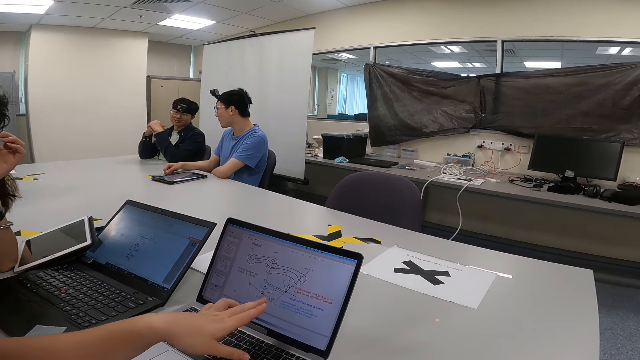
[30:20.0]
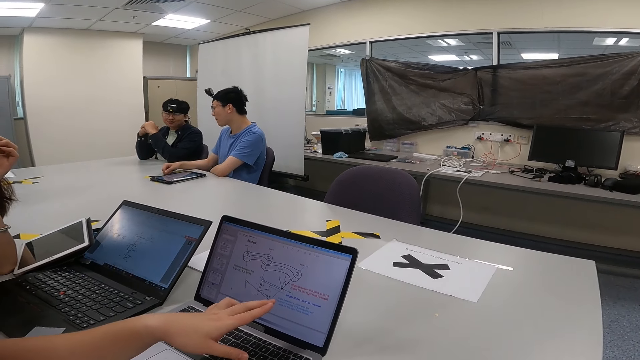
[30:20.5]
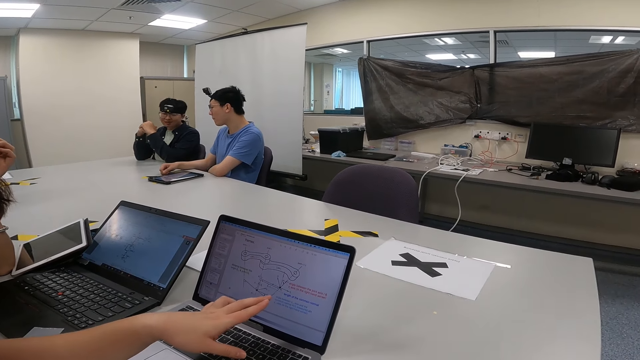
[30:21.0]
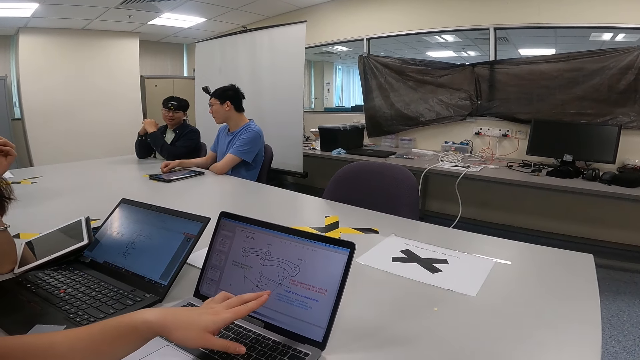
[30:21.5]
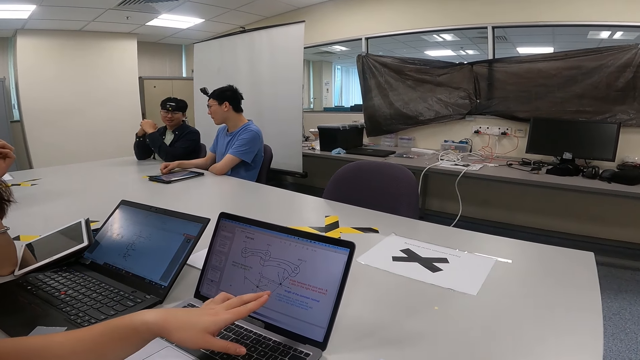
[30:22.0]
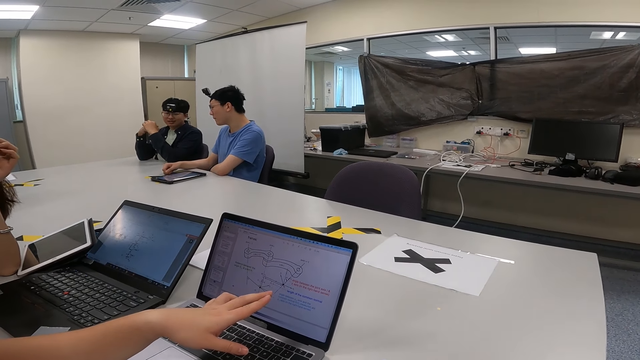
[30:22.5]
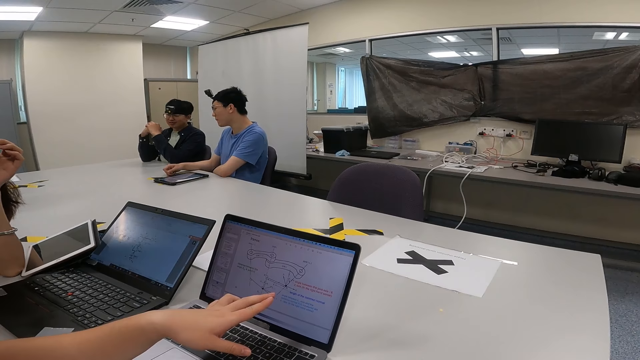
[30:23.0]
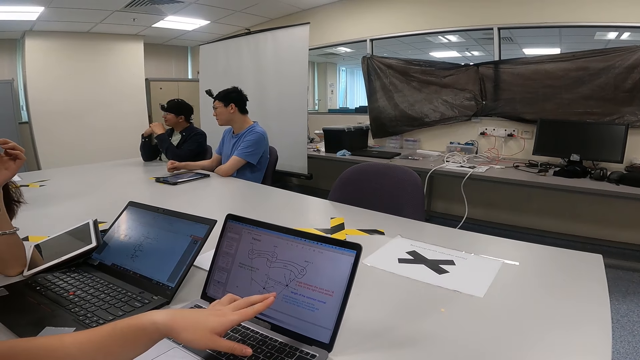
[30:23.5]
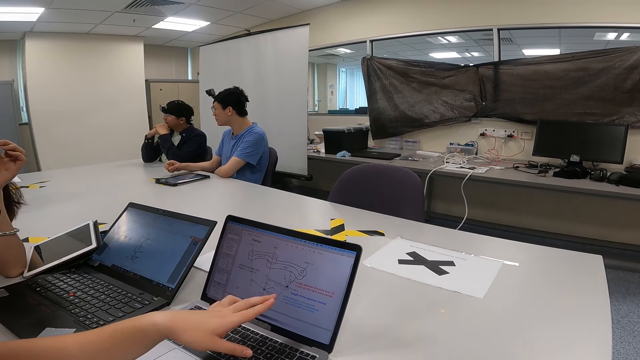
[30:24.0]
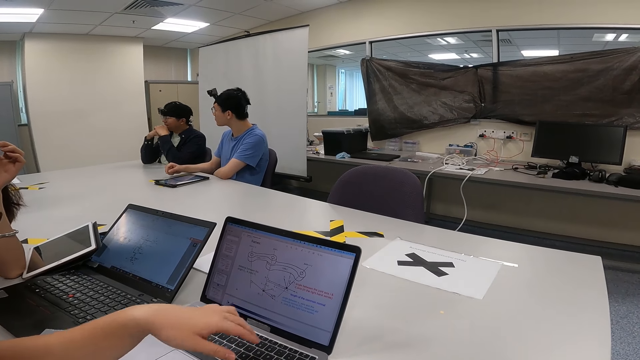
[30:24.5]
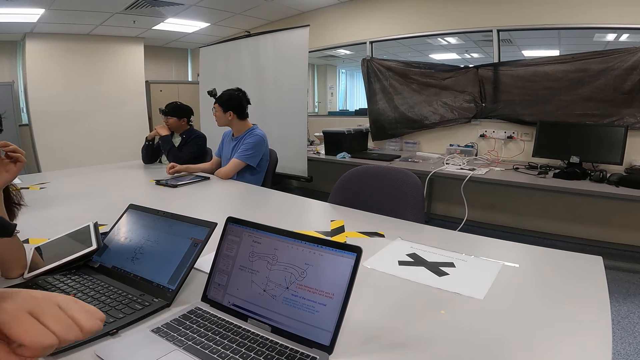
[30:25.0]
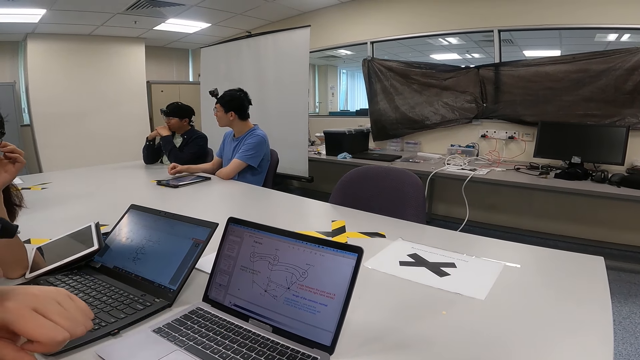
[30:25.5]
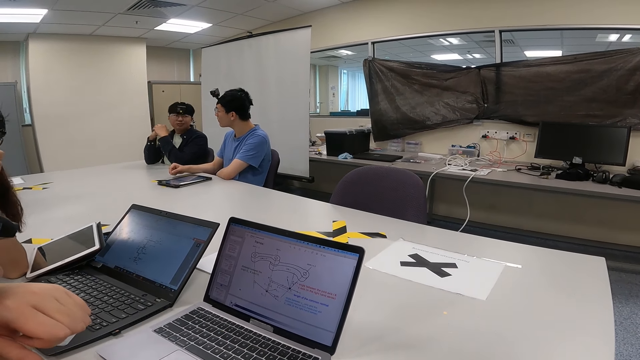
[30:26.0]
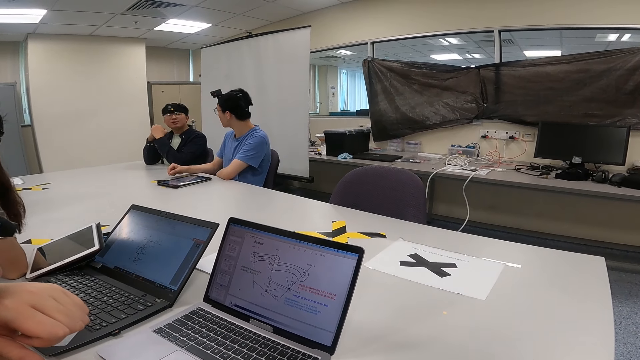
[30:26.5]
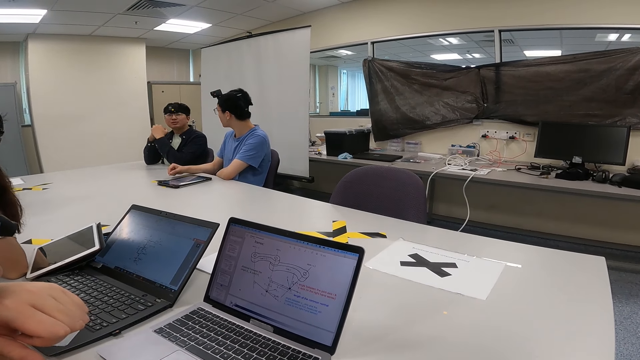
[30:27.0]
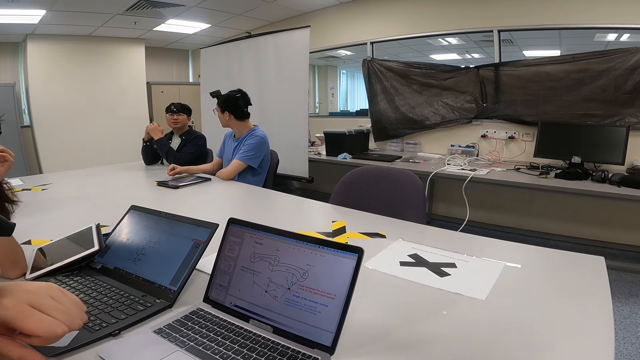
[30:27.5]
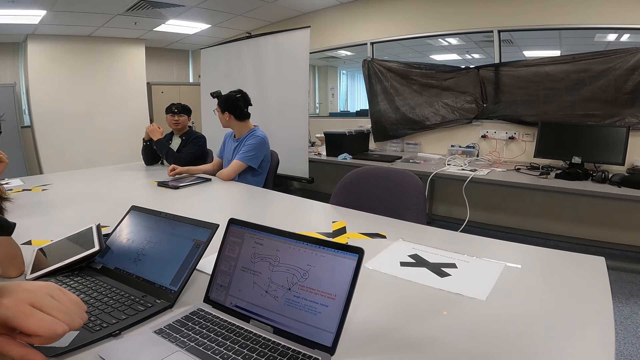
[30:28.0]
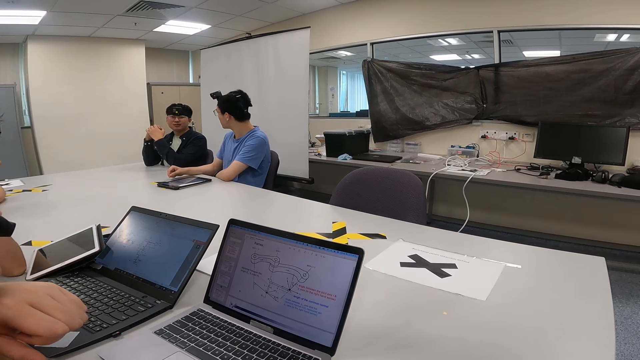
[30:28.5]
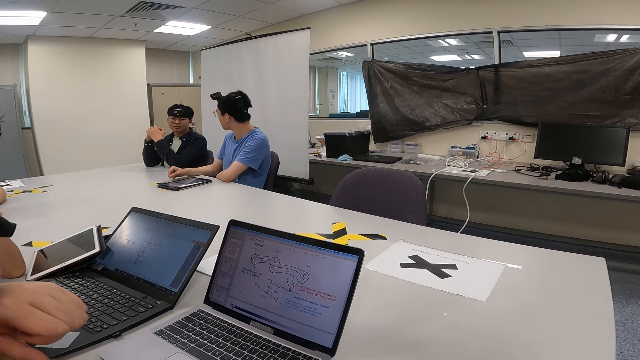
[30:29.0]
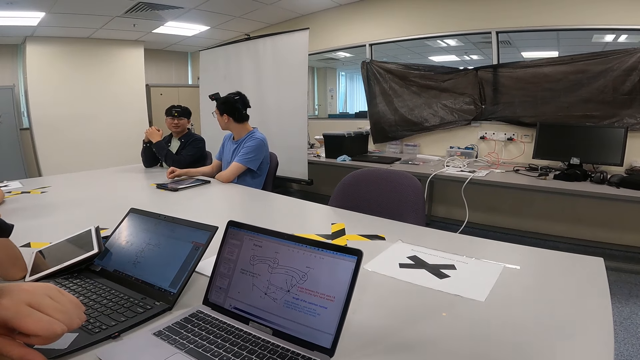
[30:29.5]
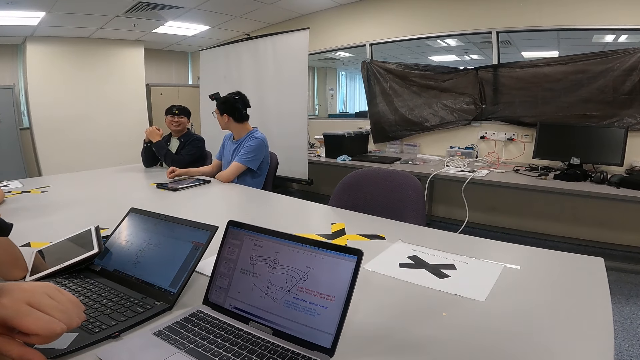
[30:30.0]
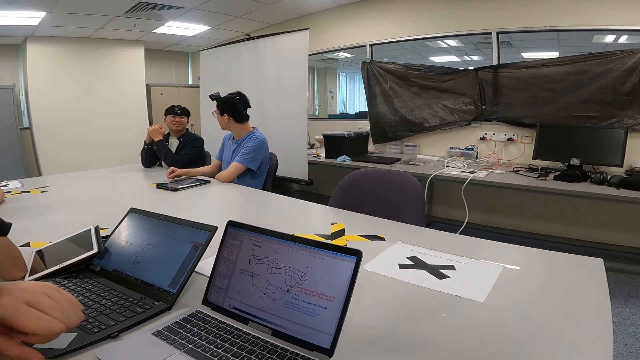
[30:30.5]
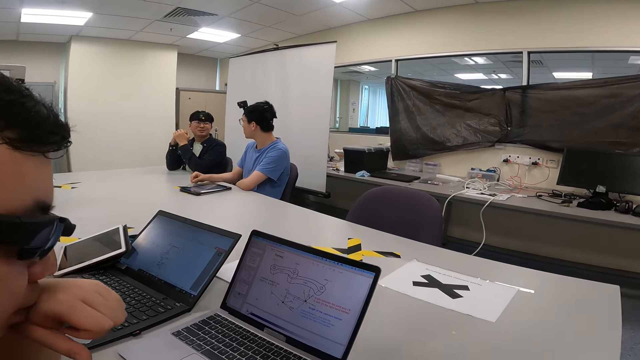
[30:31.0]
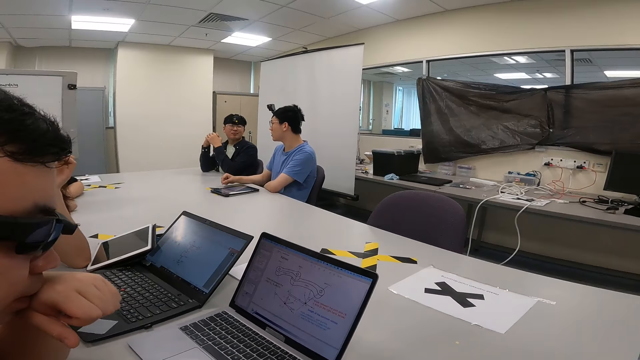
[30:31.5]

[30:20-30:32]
A person is pointing at the image on the laptop.

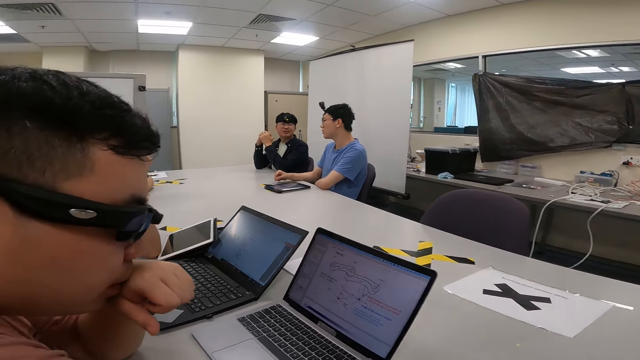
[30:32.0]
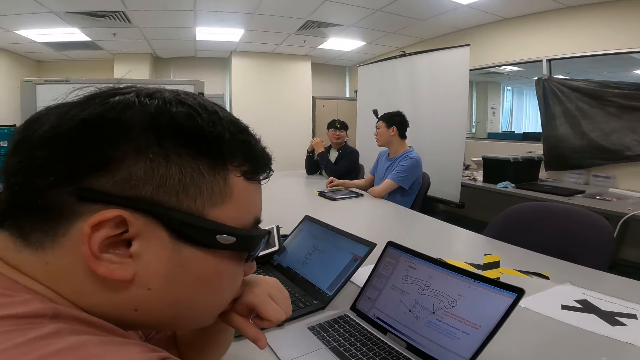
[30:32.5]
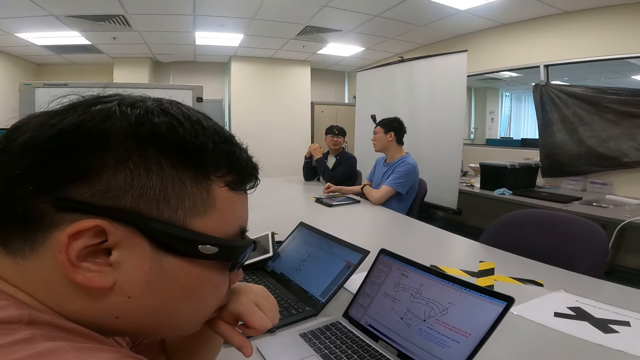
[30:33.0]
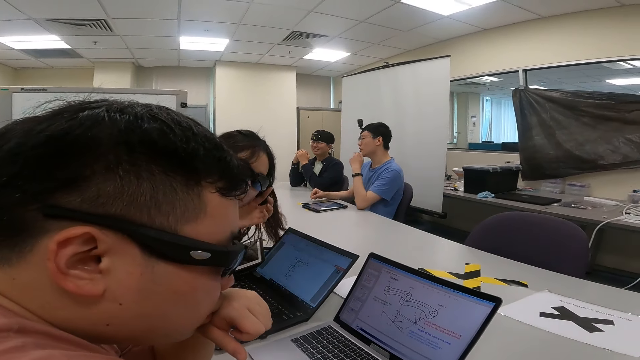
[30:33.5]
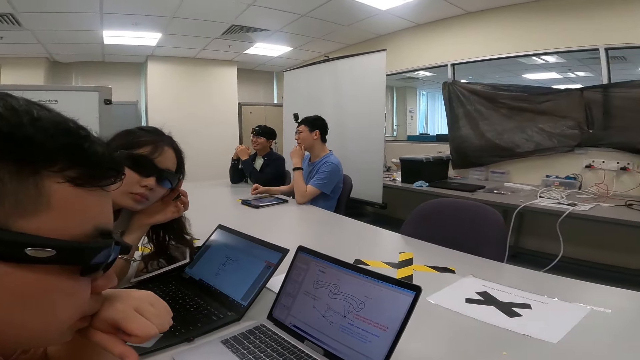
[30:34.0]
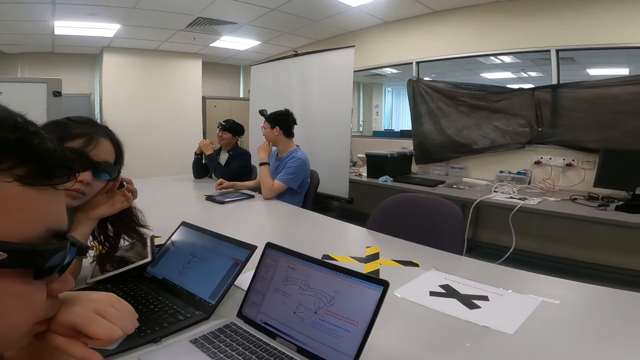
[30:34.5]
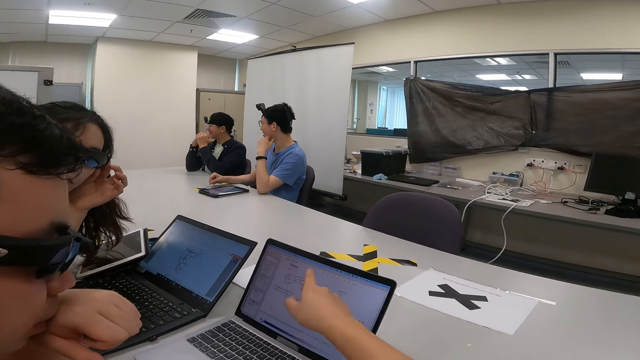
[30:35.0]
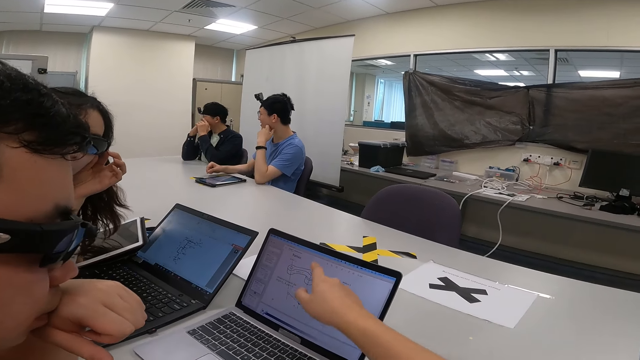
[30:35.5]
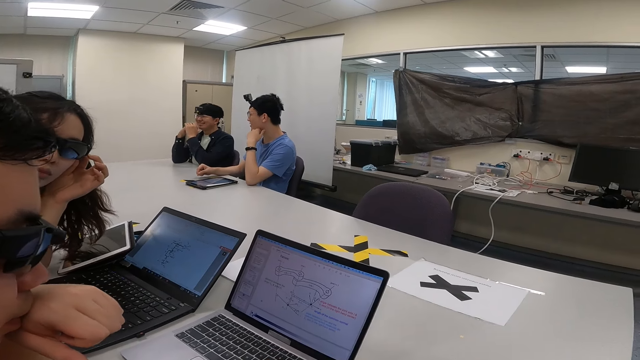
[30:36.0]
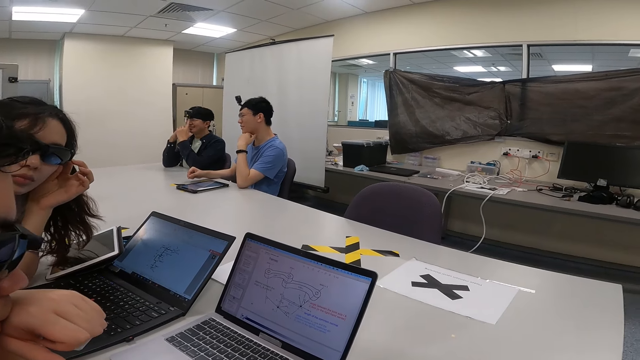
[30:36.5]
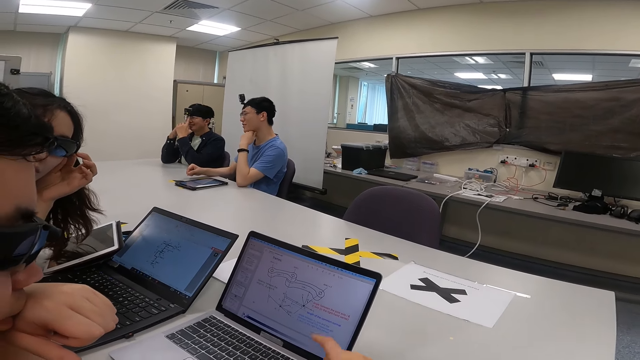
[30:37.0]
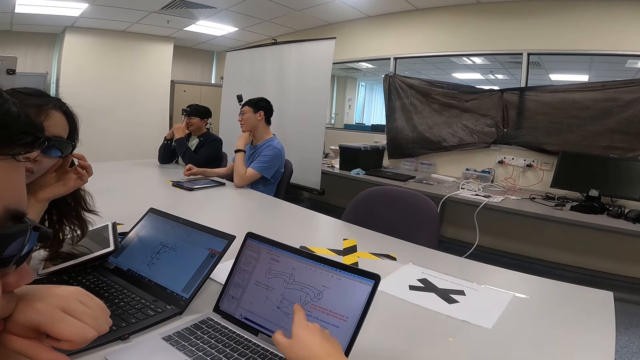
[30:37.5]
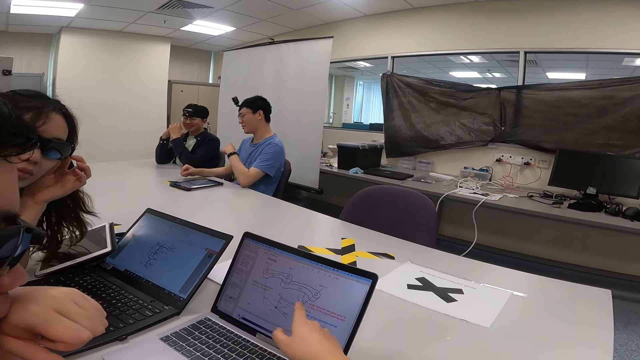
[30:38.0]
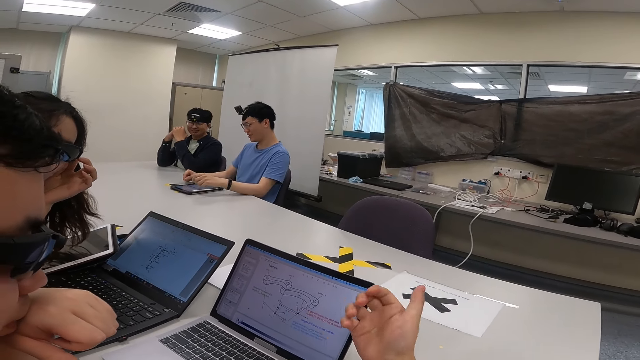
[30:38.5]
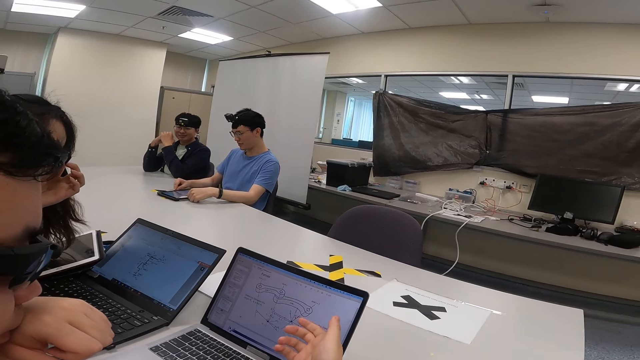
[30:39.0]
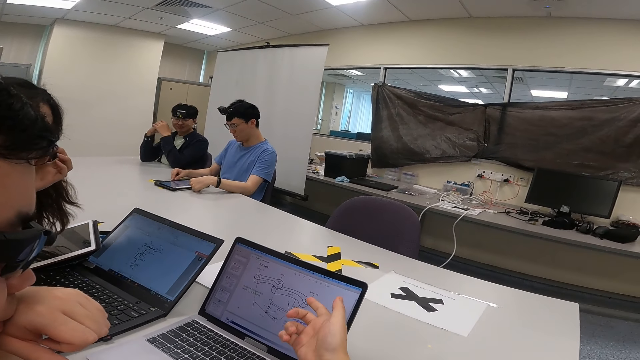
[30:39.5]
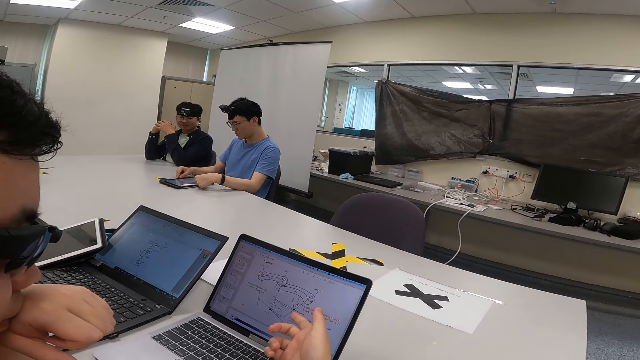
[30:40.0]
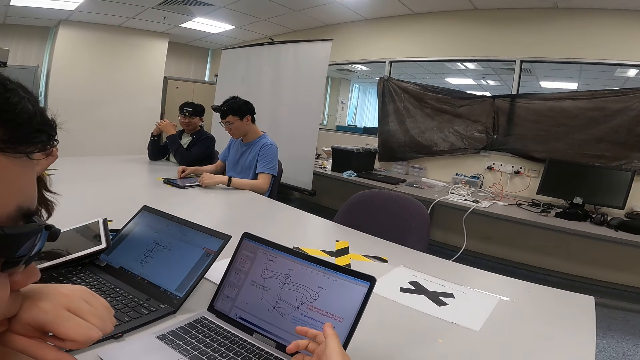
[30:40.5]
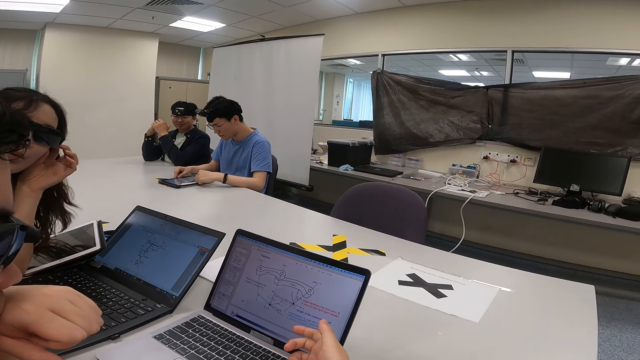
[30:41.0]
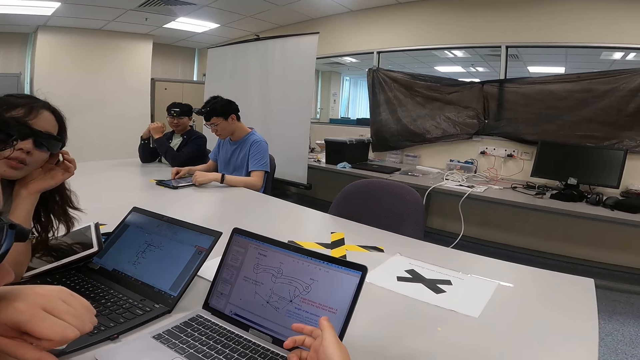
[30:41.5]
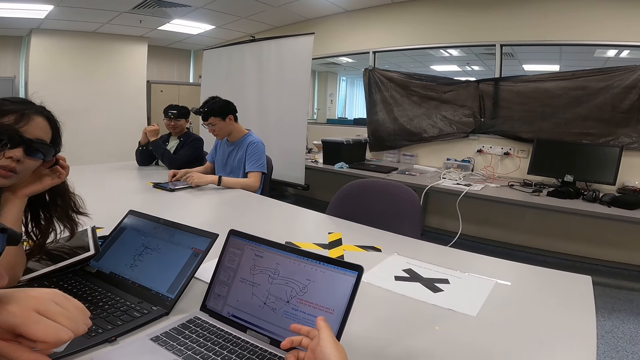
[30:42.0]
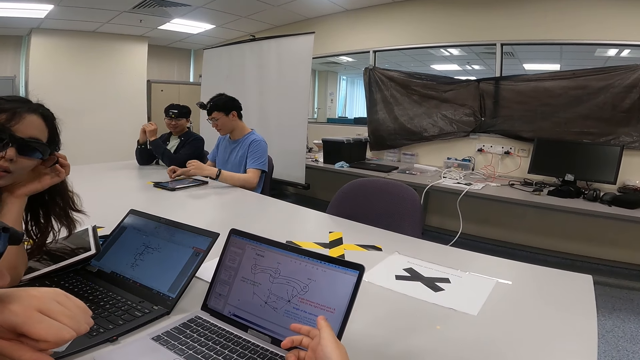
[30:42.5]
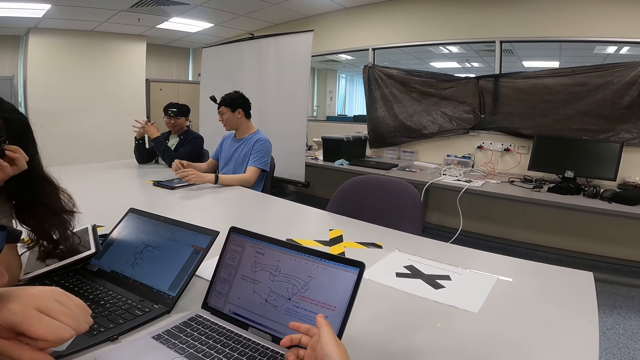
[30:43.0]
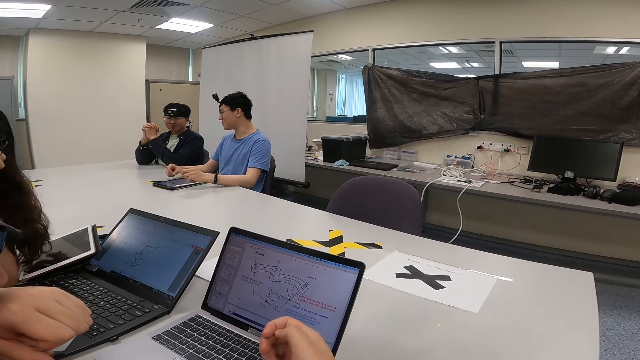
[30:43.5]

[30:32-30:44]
The camera wearer is explaining on the image. A person is asking a question.
